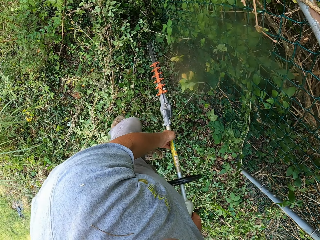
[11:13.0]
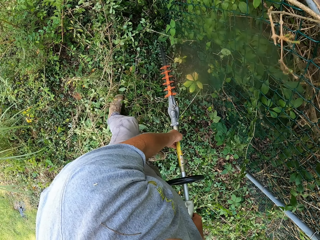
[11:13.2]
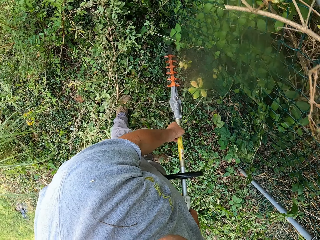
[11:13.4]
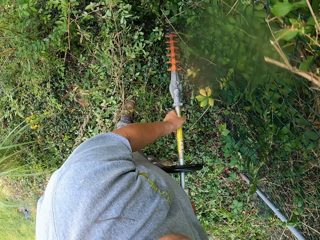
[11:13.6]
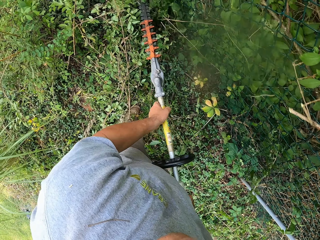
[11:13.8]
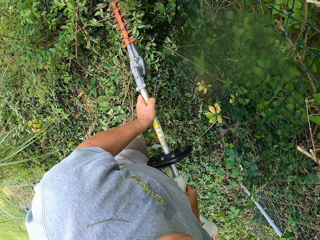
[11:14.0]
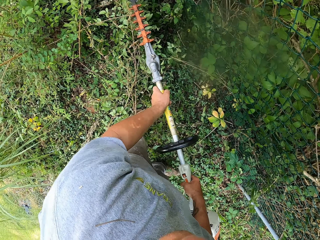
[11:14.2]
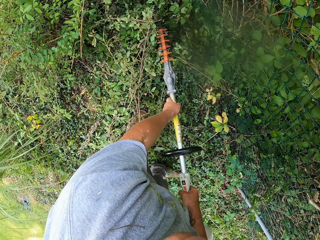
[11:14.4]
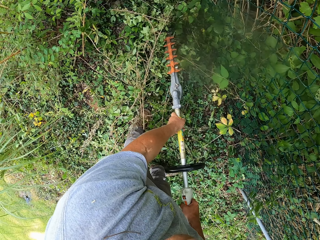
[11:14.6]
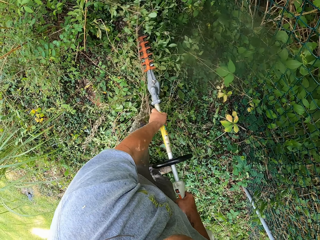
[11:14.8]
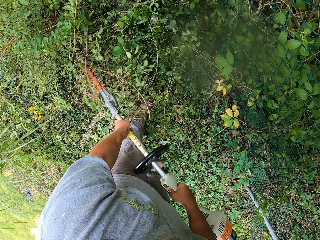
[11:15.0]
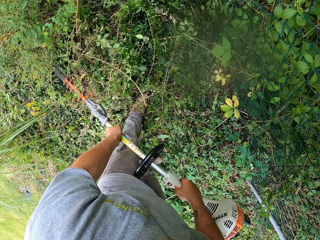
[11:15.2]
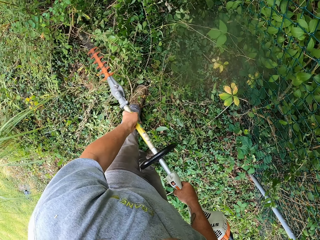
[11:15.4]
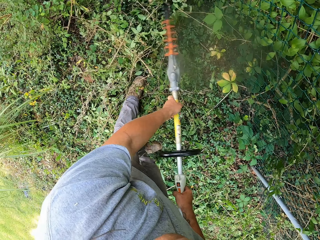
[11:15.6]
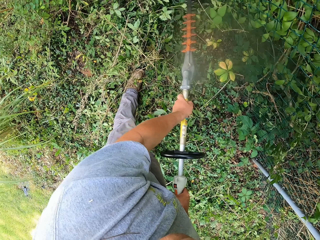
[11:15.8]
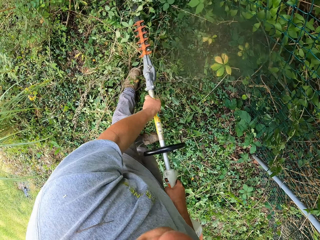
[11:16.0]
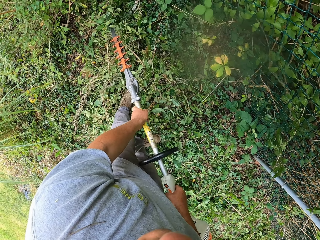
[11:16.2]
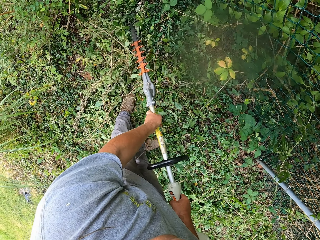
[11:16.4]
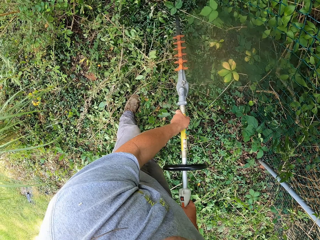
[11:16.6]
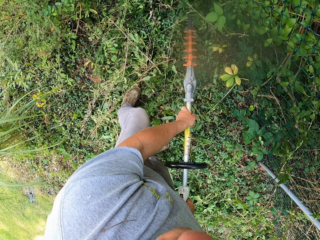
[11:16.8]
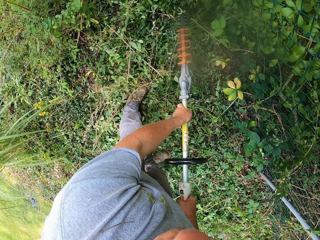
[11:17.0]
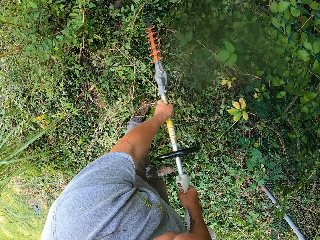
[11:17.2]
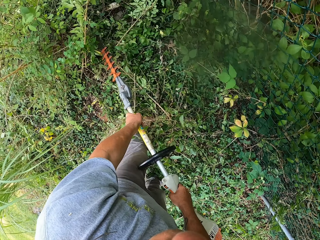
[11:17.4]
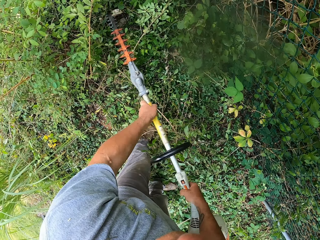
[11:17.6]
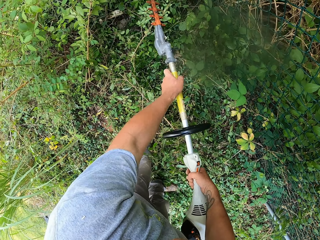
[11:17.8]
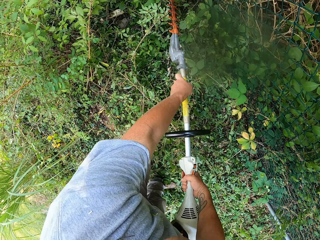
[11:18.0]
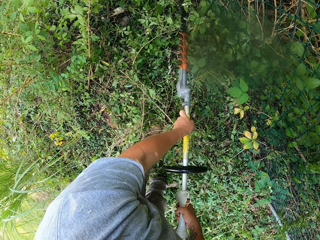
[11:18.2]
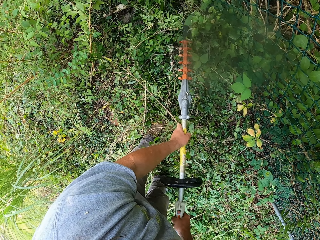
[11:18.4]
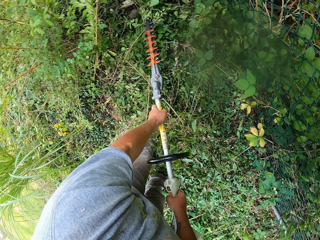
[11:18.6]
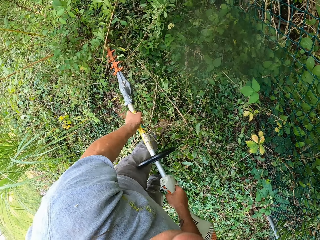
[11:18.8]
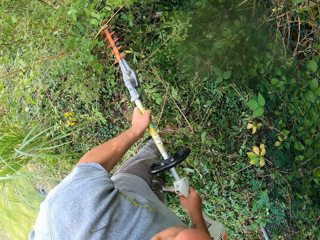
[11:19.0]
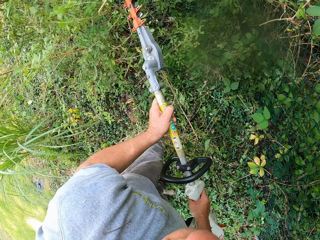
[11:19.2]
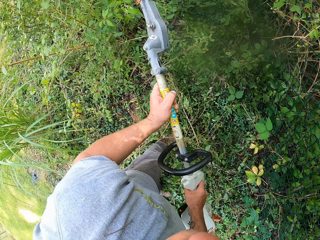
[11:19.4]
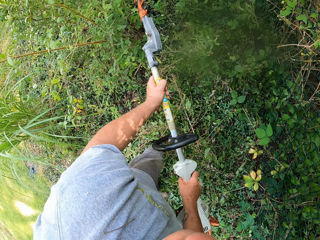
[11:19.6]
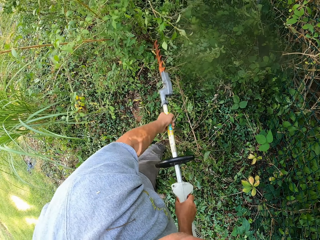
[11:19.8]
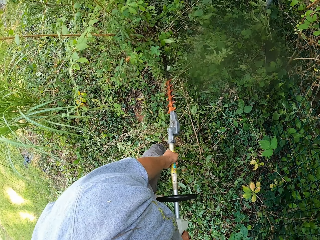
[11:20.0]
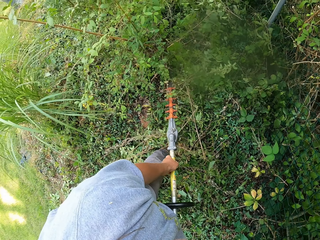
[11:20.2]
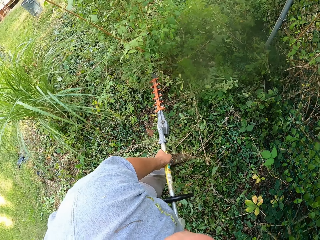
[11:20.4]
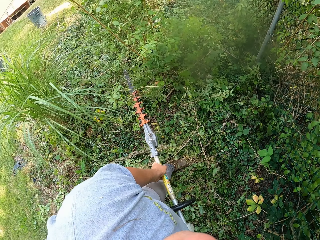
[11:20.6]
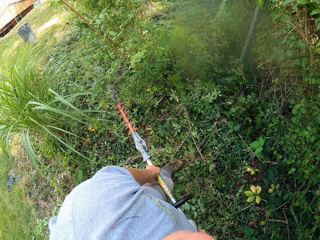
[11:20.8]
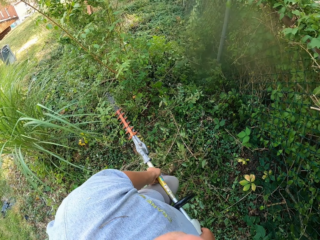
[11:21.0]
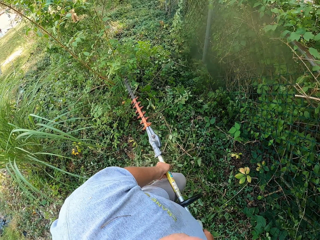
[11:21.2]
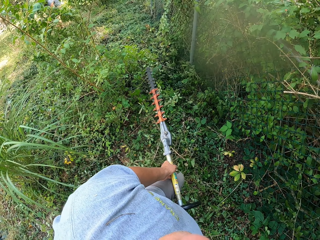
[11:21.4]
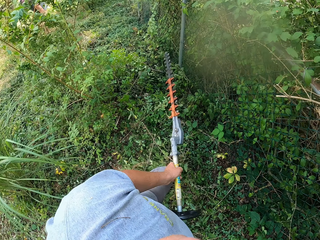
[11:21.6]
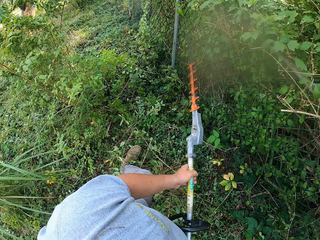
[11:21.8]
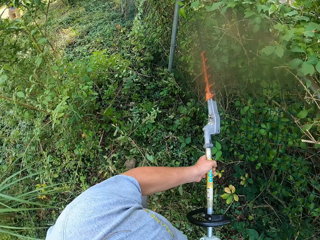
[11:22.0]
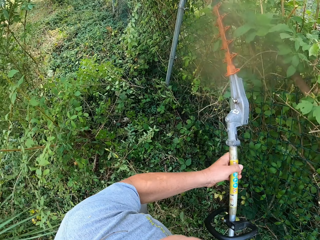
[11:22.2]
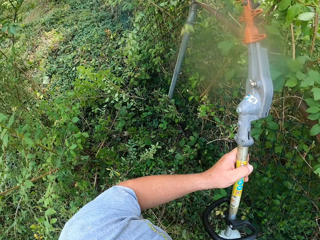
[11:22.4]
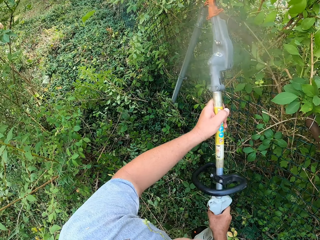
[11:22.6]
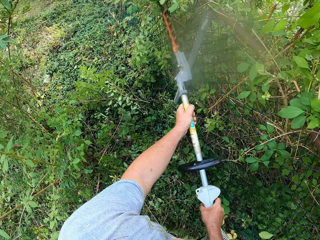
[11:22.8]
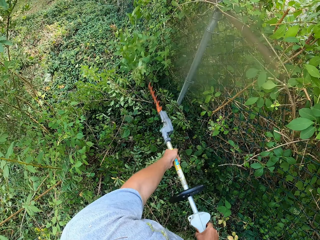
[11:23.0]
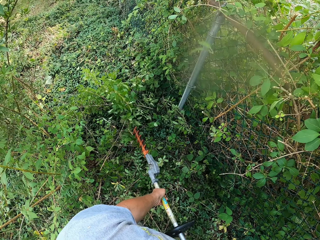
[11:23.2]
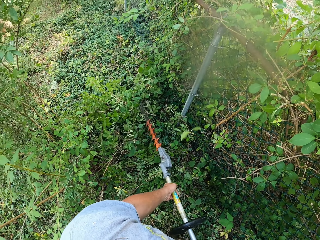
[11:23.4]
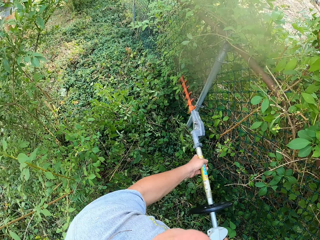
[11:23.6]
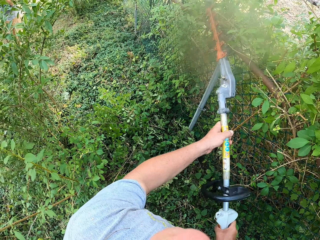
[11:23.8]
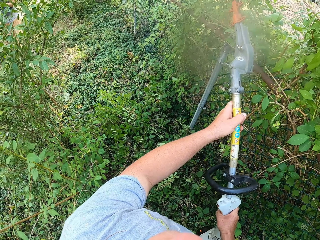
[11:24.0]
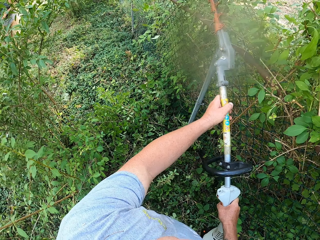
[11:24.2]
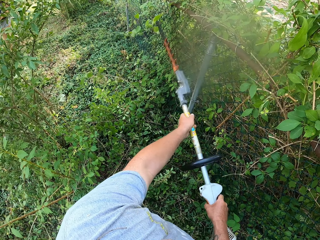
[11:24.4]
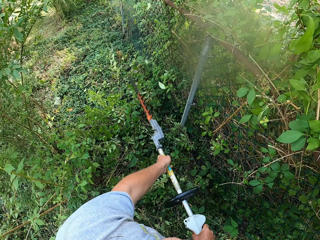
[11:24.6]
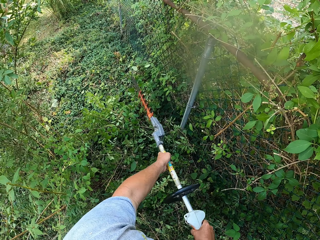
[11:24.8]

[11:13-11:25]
The camera wearer pushes branches with a hedge trimmer. They cut the branches with the hedge trimmer.

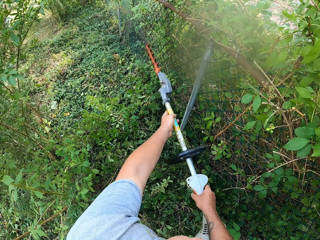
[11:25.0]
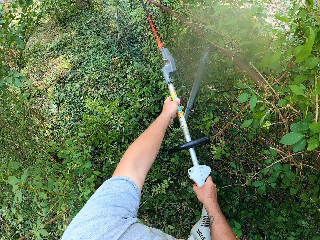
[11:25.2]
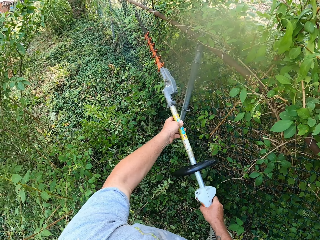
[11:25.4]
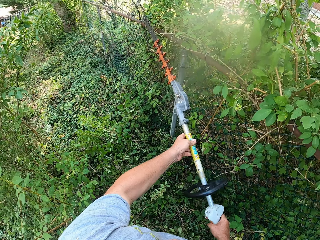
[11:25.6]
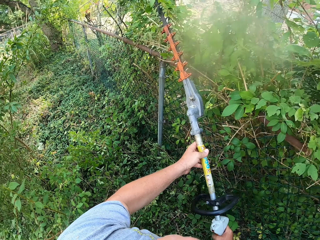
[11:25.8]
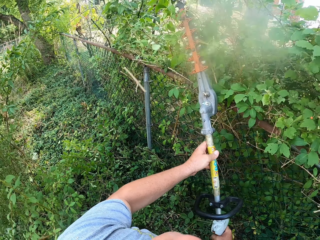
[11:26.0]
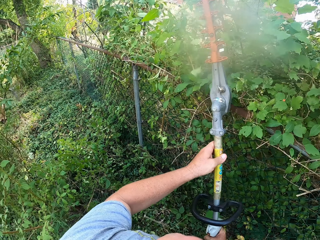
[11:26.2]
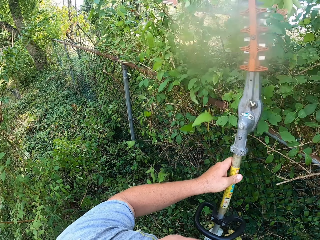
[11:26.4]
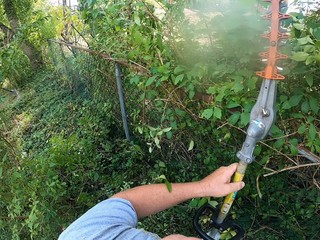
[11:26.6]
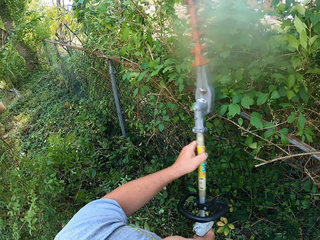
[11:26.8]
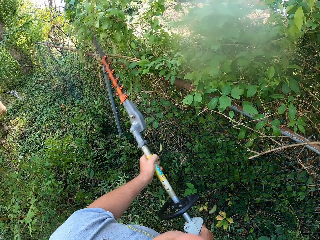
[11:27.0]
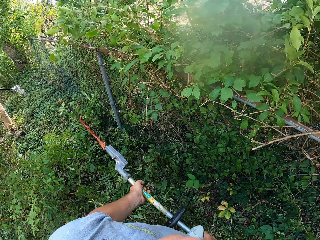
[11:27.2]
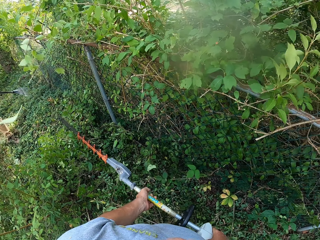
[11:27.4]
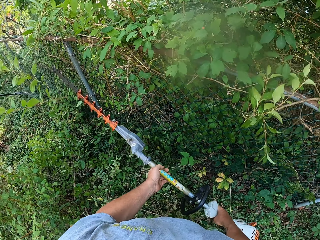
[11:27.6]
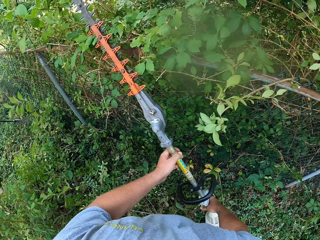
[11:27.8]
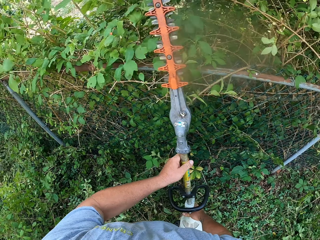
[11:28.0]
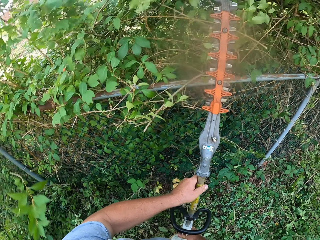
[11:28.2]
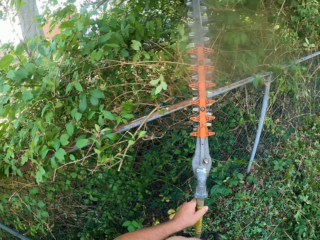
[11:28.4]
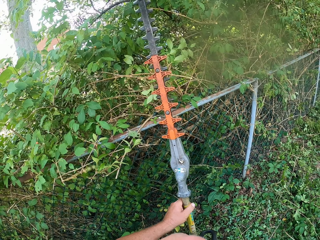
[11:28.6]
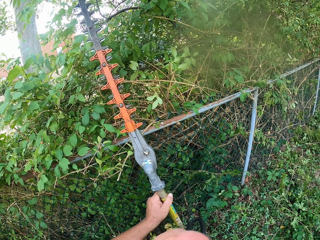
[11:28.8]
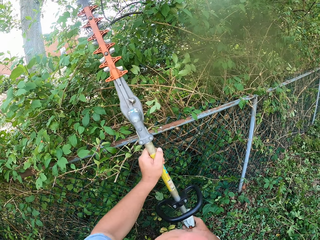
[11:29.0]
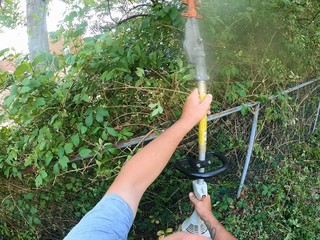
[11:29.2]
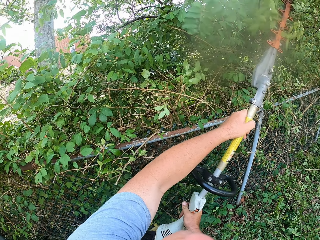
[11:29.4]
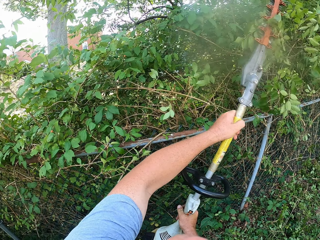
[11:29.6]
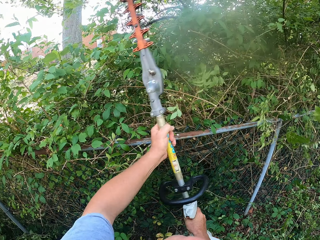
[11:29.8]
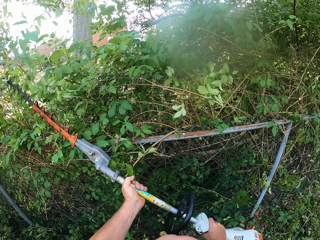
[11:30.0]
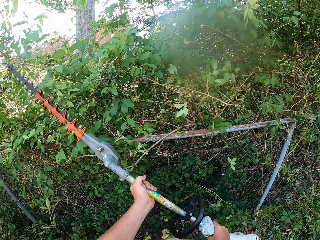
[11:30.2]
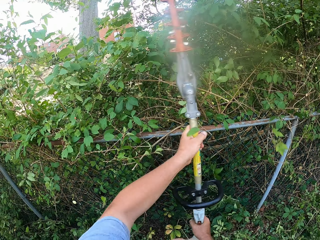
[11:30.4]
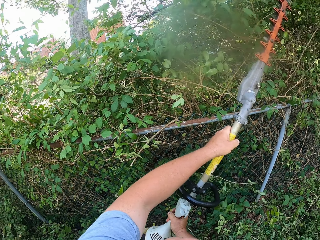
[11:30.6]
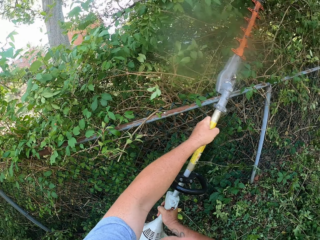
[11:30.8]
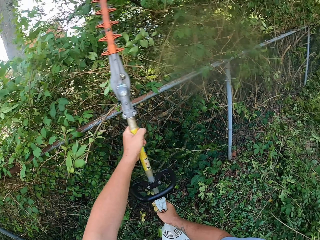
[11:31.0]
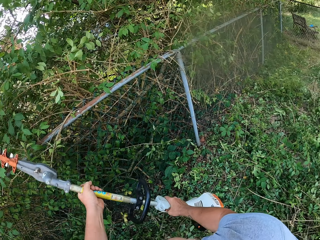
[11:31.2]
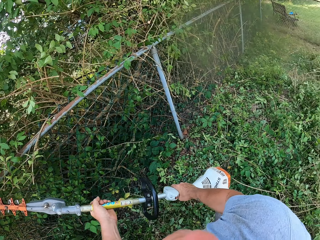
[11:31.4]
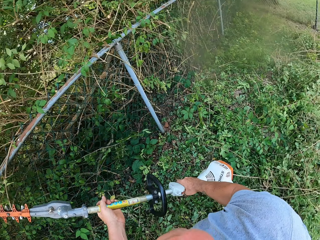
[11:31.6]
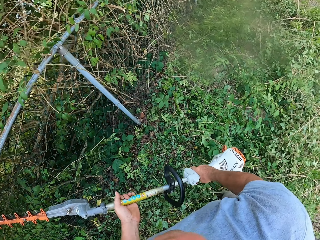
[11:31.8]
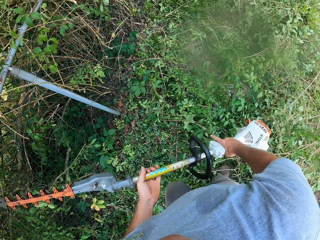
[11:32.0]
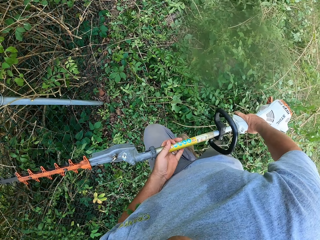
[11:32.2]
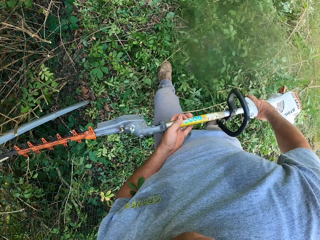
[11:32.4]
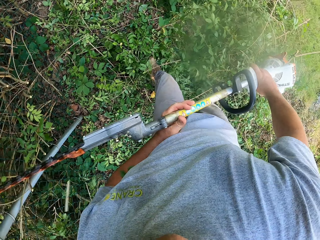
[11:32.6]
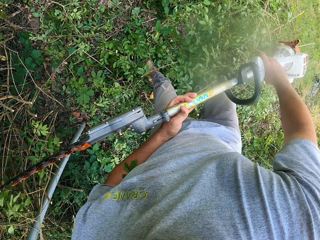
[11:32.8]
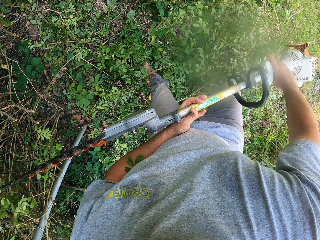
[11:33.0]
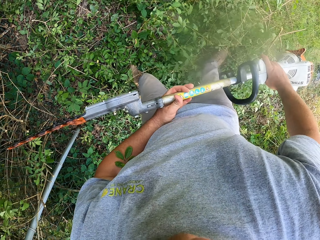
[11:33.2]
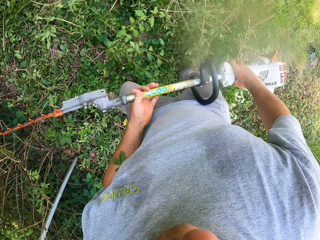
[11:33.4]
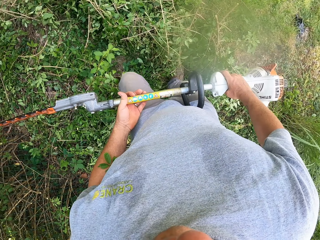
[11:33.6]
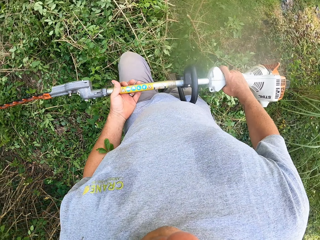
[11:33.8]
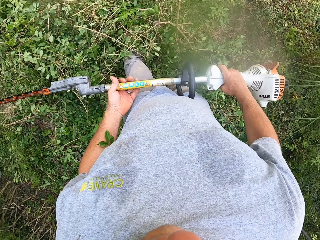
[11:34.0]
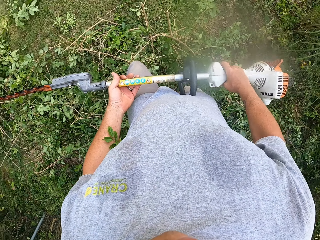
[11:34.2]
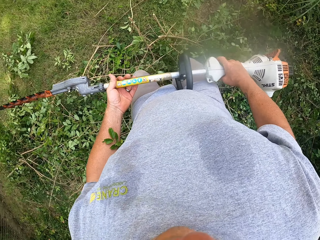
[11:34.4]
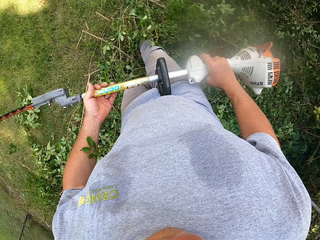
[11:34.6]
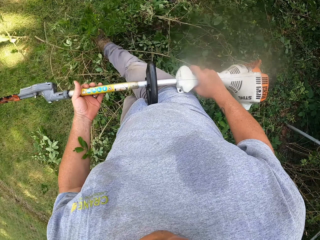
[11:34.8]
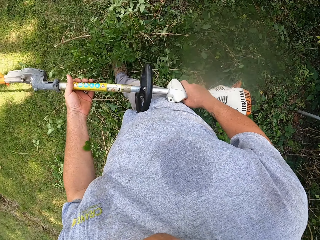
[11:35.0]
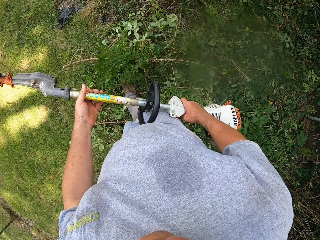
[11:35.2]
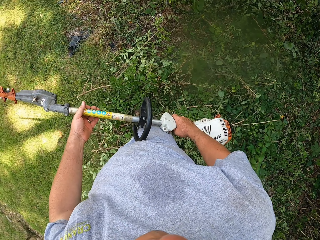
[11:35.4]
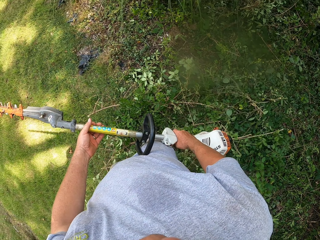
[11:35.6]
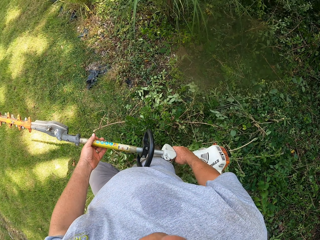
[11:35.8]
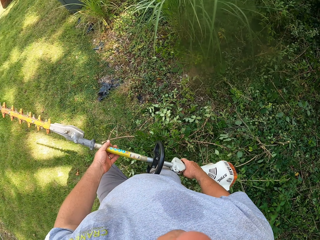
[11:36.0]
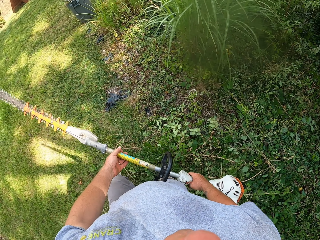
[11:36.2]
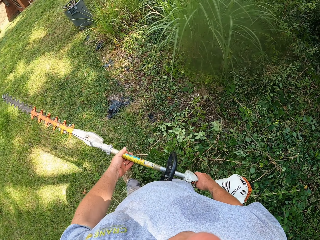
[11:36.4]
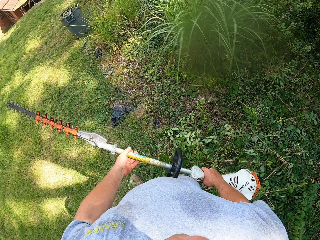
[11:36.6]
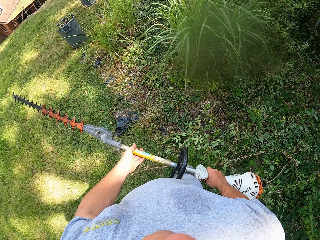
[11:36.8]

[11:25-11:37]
The camera wearer holds a hedge trimmer with both hands. They walk to a plant.
